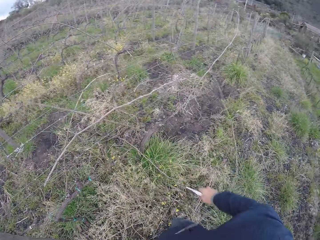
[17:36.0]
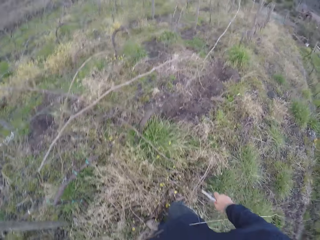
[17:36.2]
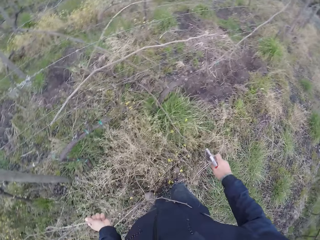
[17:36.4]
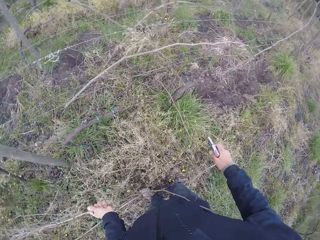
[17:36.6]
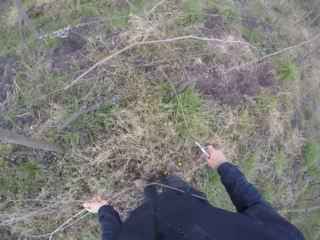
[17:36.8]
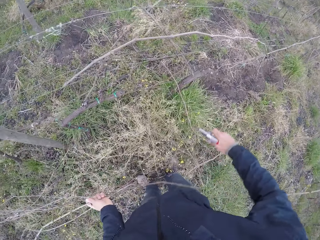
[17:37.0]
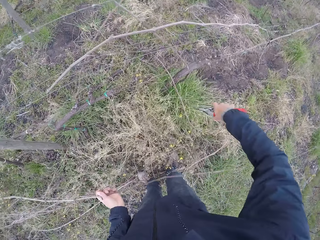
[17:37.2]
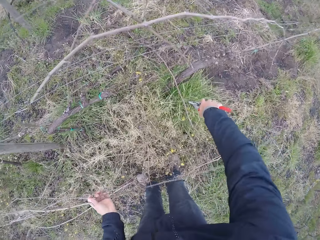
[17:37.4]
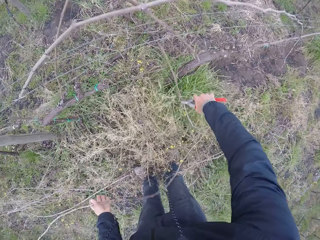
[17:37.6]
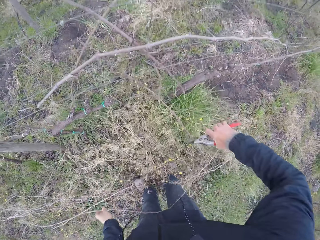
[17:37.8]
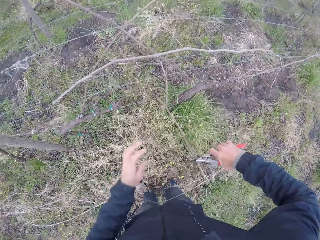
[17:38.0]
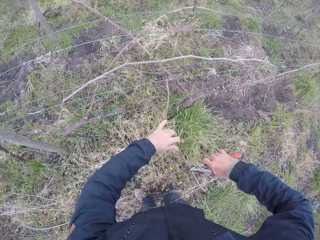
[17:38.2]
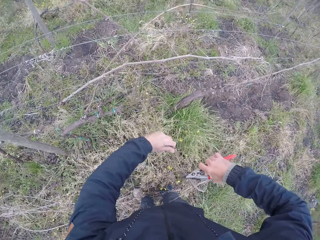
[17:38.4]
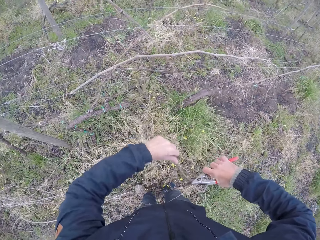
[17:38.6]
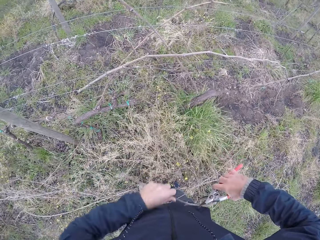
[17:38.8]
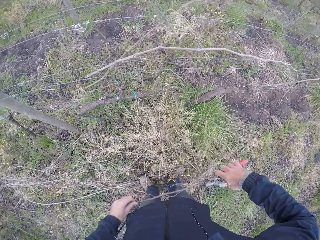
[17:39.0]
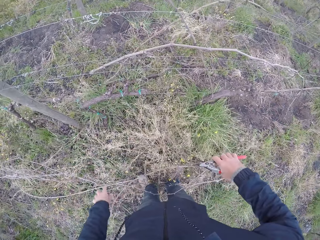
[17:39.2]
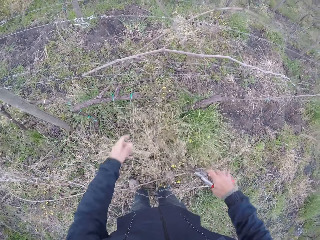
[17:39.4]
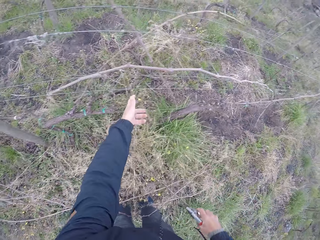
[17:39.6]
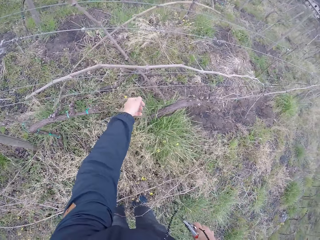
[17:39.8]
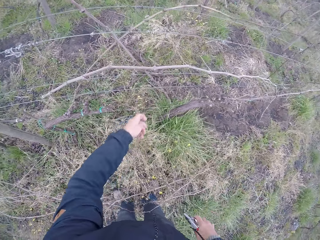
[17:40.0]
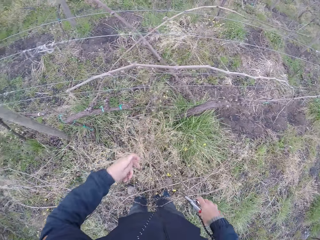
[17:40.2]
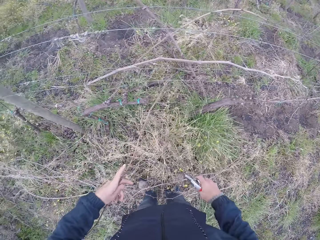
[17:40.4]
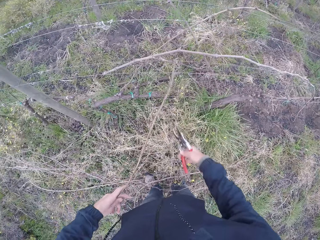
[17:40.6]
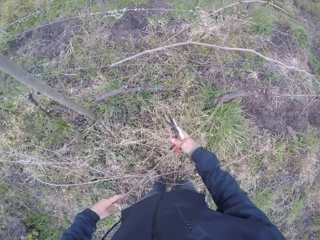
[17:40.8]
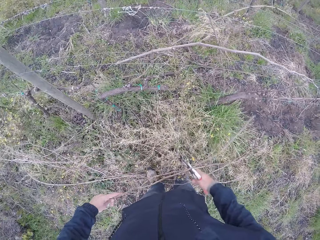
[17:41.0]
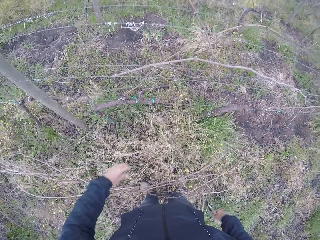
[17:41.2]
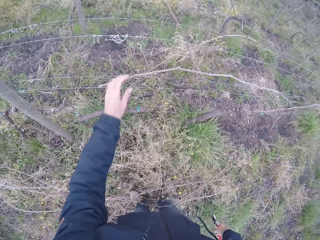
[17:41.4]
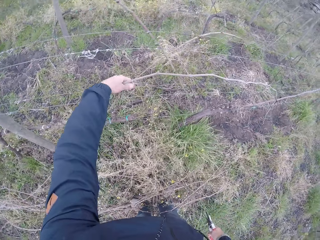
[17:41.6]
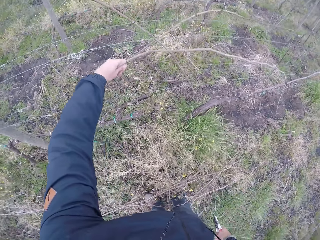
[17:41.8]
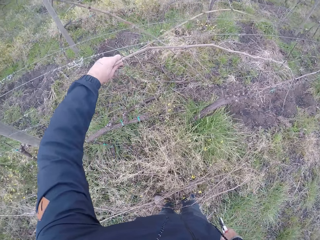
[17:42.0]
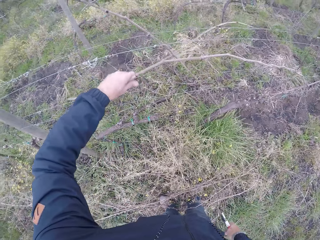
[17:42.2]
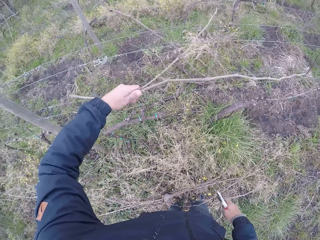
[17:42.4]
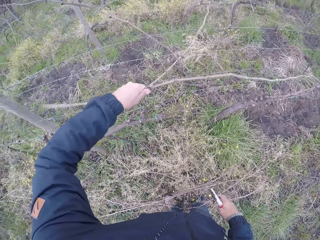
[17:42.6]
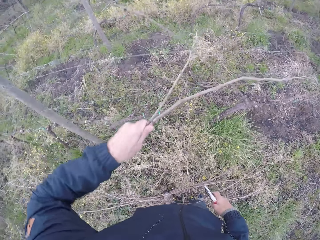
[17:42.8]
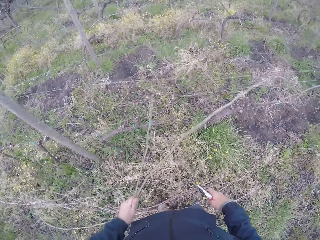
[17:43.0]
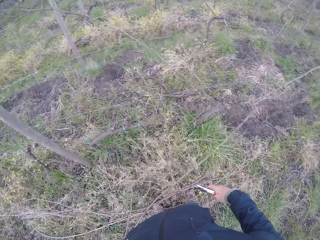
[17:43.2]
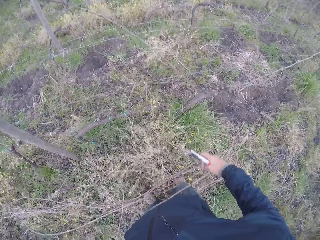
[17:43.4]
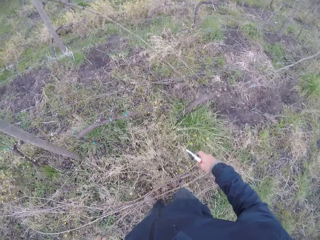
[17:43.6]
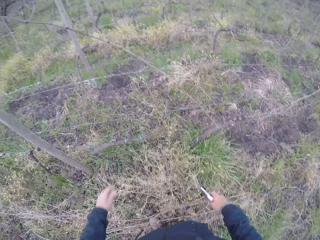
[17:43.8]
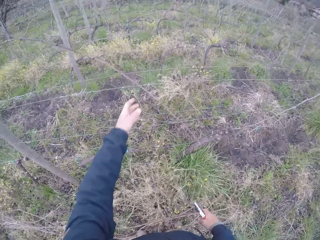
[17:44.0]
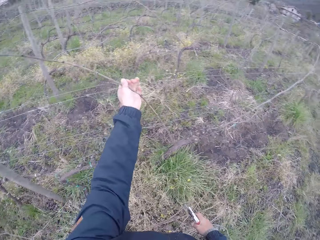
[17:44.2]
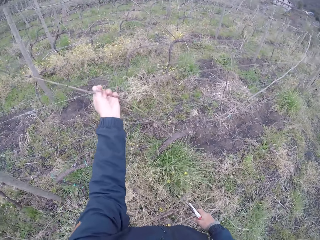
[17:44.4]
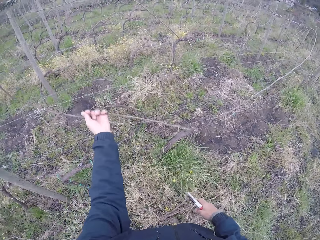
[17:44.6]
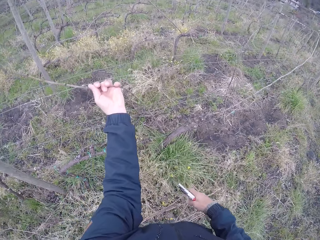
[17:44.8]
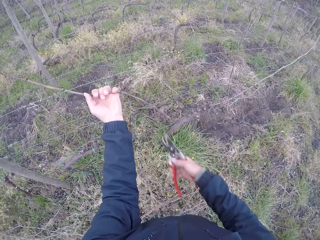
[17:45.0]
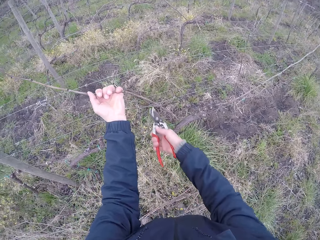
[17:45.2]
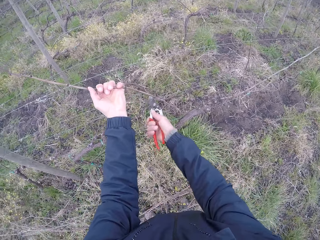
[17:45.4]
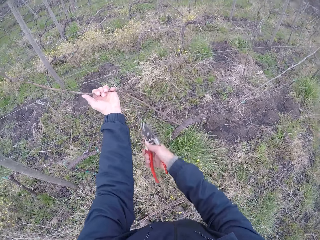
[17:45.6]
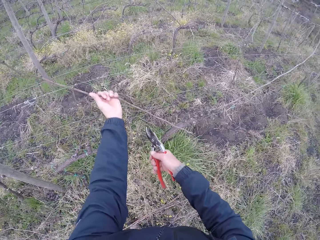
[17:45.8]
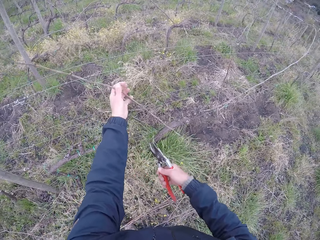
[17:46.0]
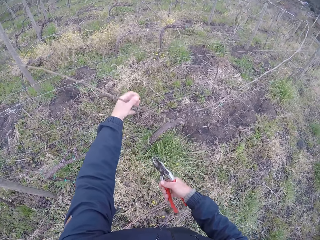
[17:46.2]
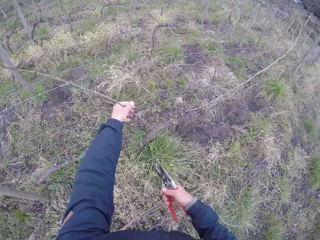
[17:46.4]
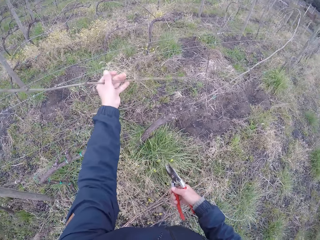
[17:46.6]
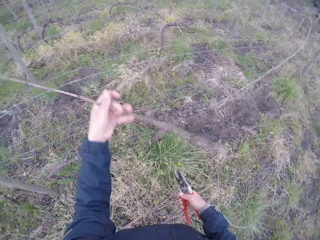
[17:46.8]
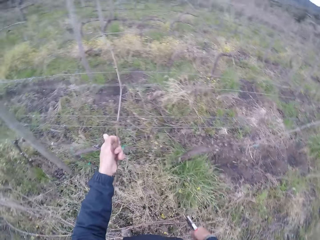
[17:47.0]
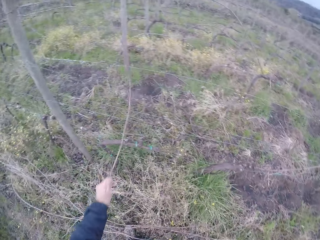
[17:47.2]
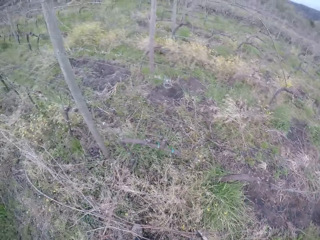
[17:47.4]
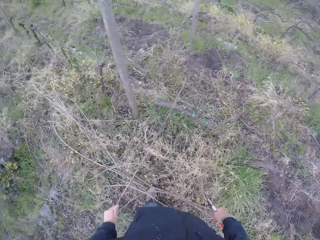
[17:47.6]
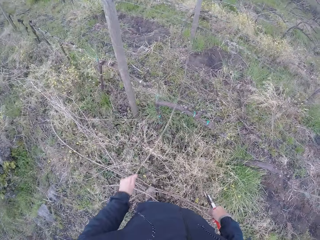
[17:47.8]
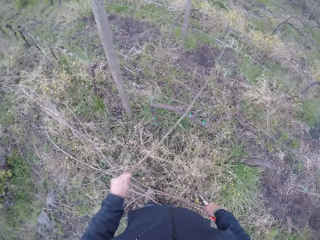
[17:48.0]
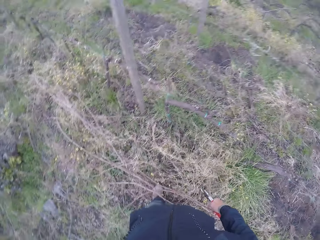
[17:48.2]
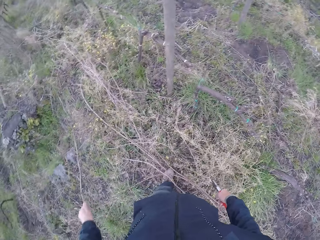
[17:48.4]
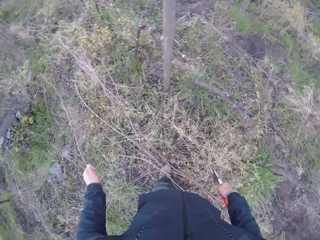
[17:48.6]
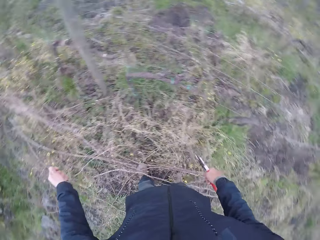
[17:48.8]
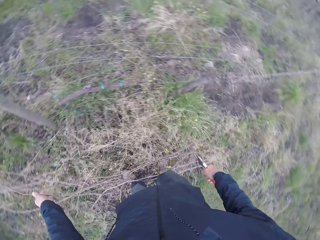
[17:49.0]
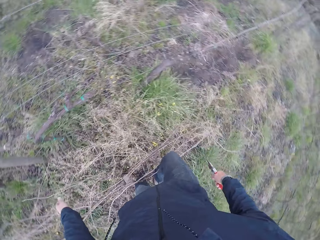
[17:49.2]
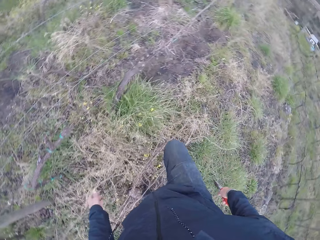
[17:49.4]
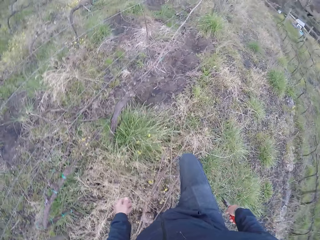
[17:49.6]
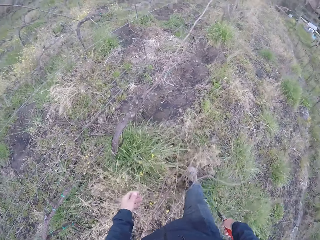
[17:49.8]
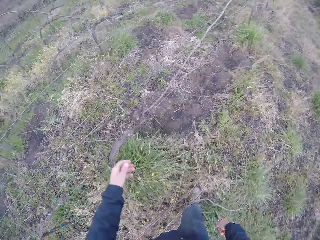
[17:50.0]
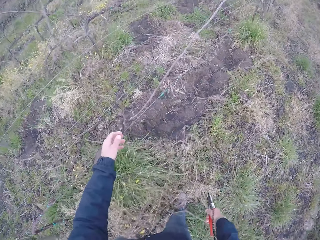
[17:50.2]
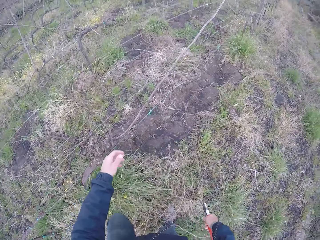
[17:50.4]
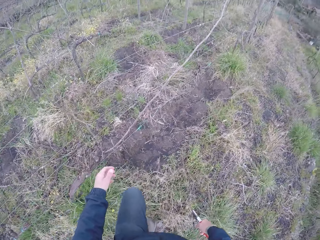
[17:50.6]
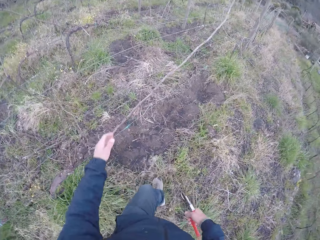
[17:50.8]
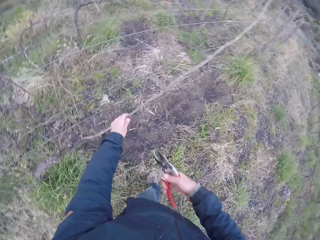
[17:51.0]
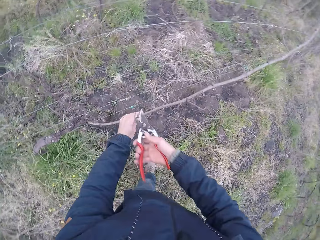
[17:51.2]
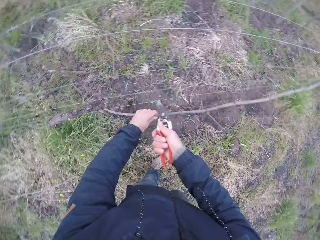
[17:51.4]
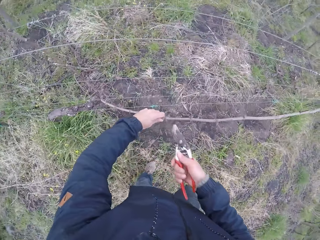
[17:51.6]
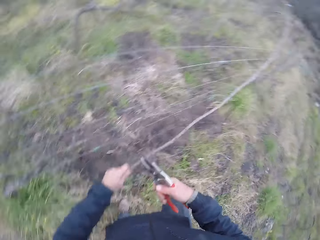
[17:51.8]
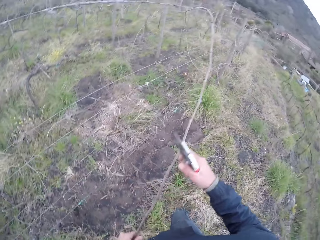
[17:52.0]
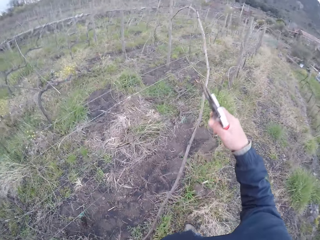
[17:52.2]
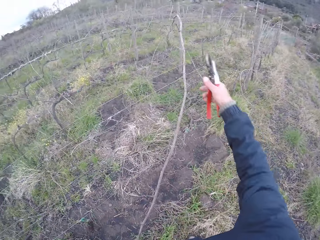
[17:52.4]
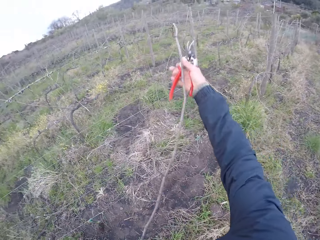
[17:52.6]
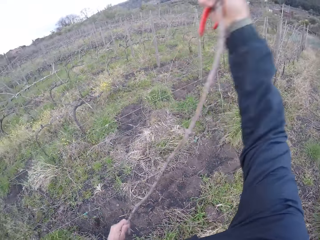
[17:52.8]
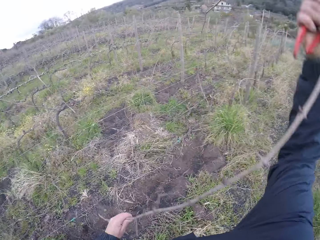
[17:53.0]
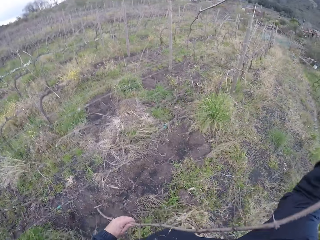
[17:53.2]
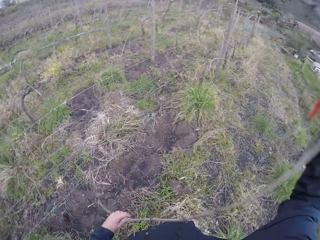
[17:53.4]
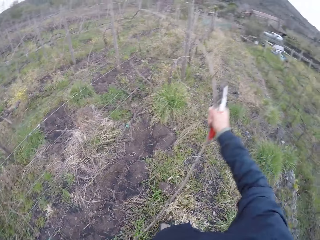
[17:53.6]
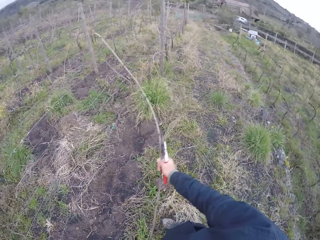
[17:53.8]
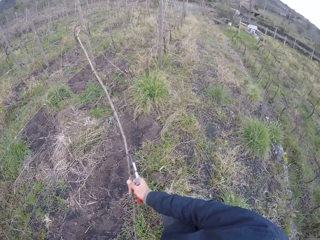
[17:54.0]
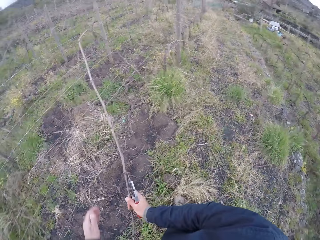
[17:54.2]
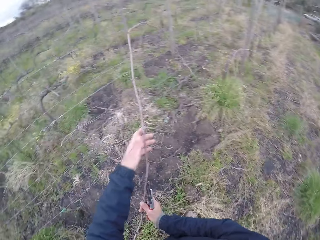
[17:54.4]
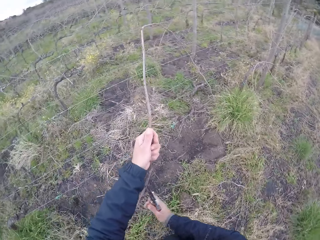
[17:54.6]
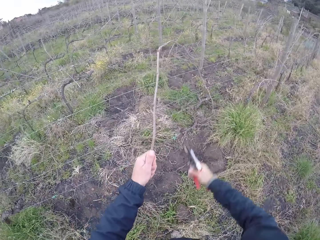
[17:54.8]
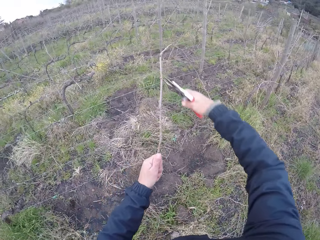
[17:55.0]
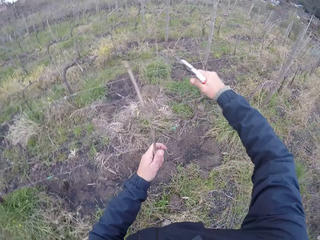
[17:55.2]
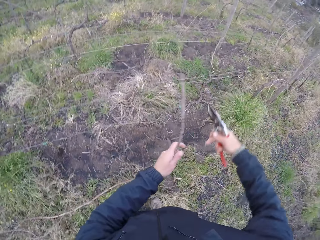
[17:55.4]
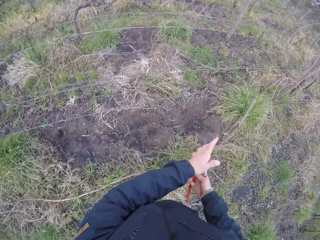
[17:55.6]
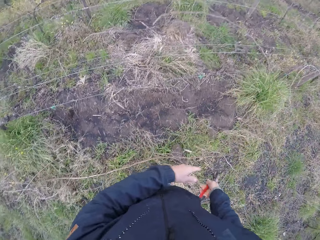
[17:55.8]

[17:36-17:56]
The camera wearer pulls the twig or branch from the barbed wire with both hands. He pulls the twig from the ground with the plier or shear in his right hand. He drops the twig in his left hand on the ground. He picks the branch from the ground with the shear. He pulls the twig from the barbed wire with his left hand. He places the branch on the ground. He pulls the twig from the barbed wire with his left hand. He touches branches on the fence. He drops the twig in his left hand on the ground. He pulls the twig from the barbed wire with his left hand. He touches the branch on the fence. He cuts the twig with the plier in his right hand. He drops the twig in his left hand on the ground. He walks around the area. He cuts the twig on the fence with the plier in his right hand. He pulls the twig from the barbed wire with both hands. He cuts the twig on the fence with the plier in his right hand.
